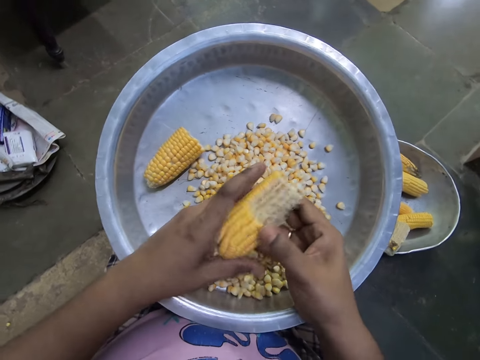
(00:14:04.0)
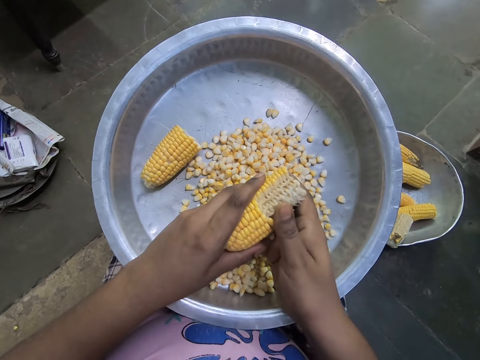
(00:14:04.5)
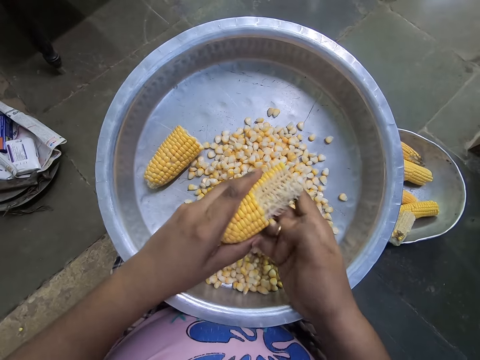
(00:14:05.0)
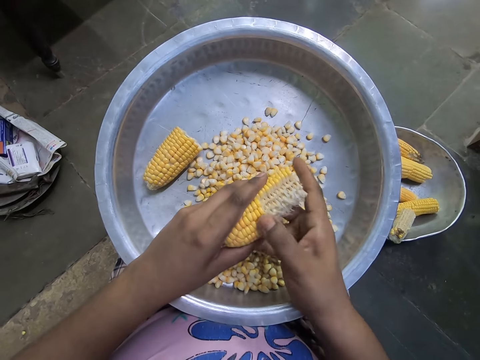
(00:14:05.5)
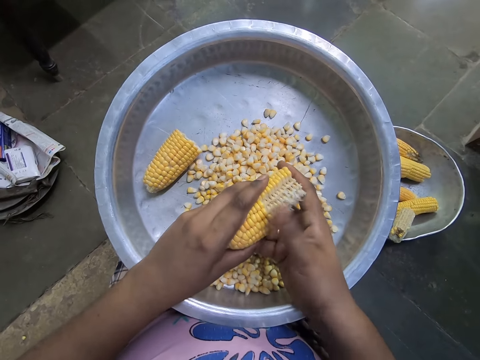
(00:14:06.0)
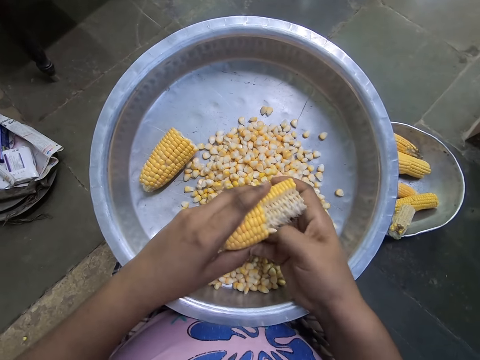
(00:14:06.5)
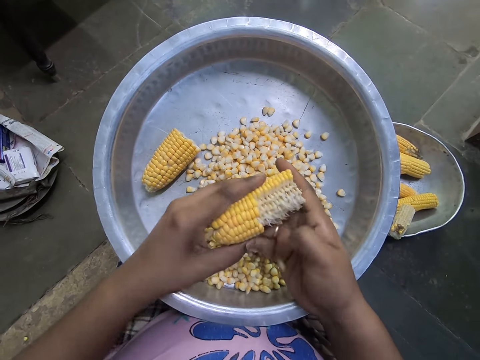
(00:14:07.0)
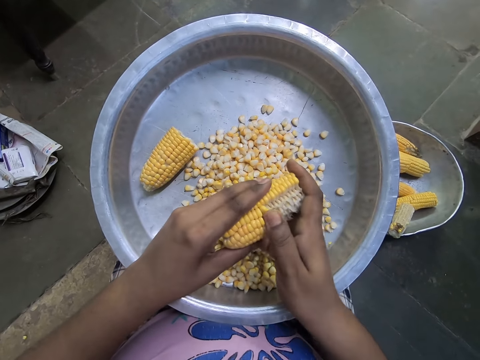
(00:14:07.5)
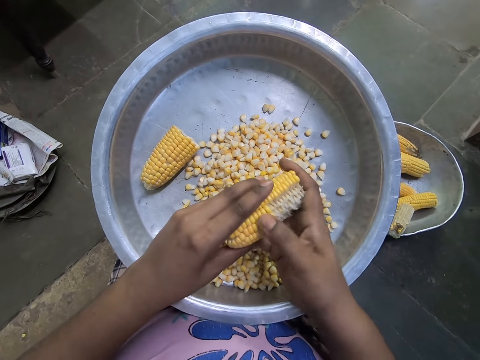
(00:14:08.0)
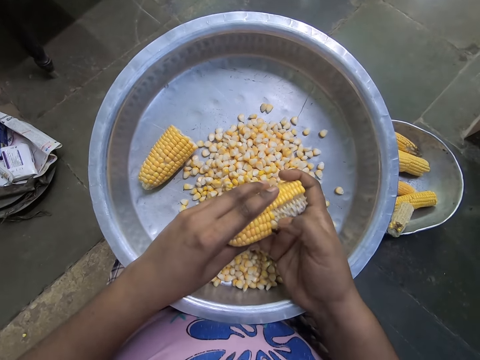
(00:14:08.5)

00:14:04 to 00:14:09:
The camera wearer shells corn from the corncob into the stainless tray on her lap with her right hand.

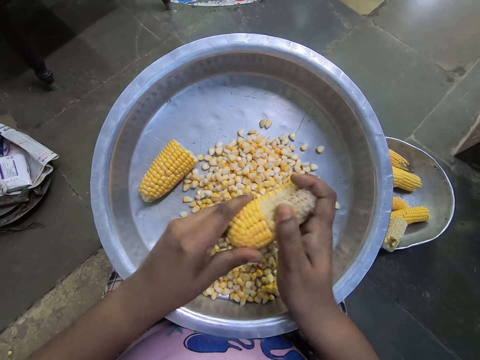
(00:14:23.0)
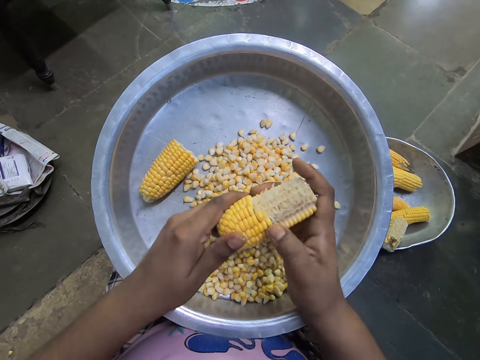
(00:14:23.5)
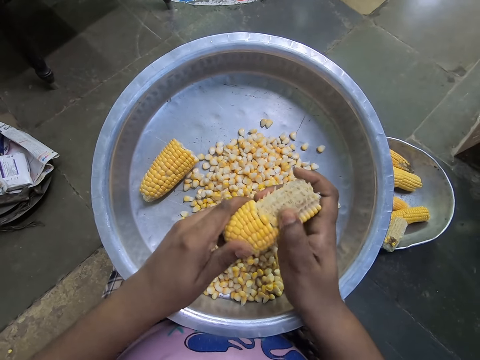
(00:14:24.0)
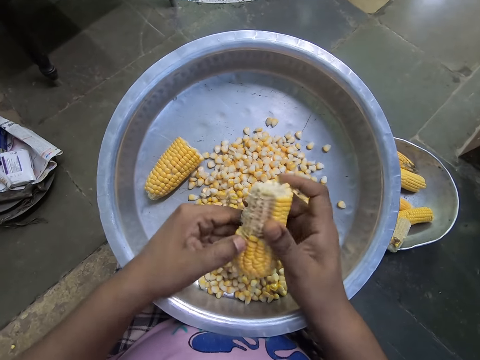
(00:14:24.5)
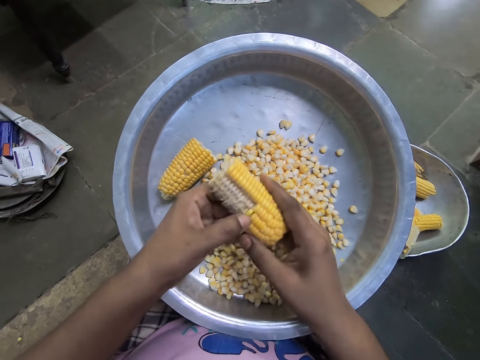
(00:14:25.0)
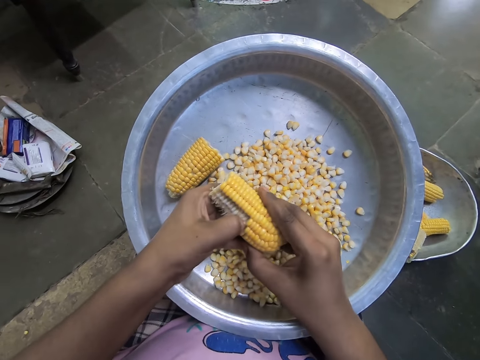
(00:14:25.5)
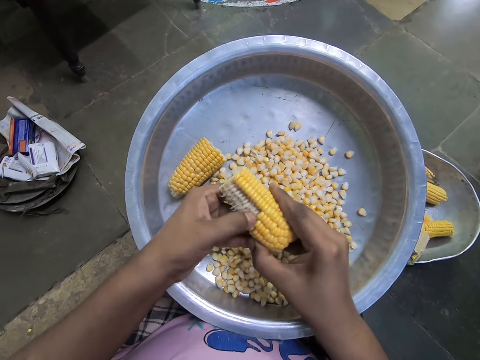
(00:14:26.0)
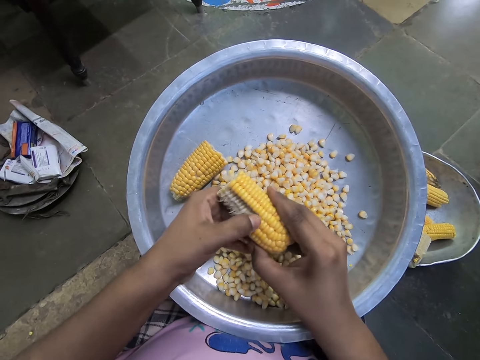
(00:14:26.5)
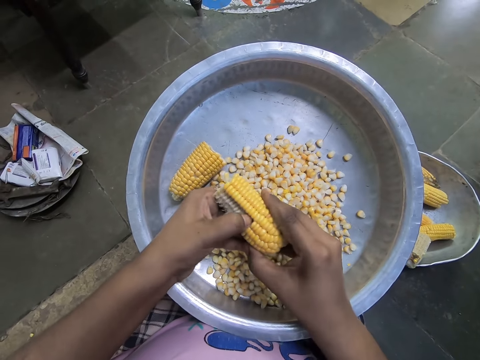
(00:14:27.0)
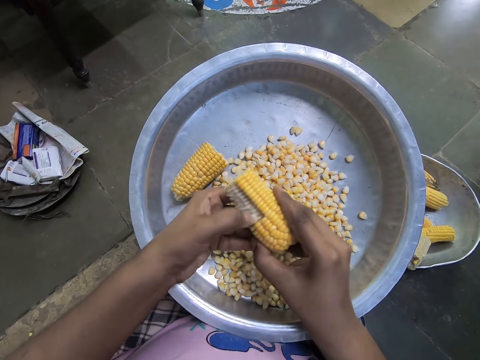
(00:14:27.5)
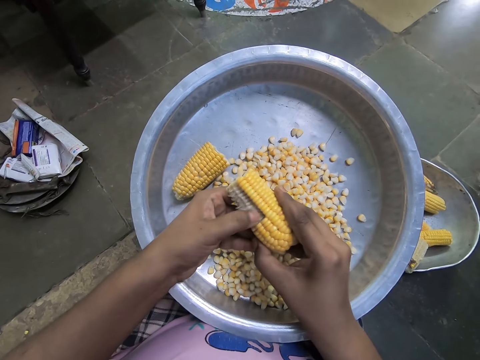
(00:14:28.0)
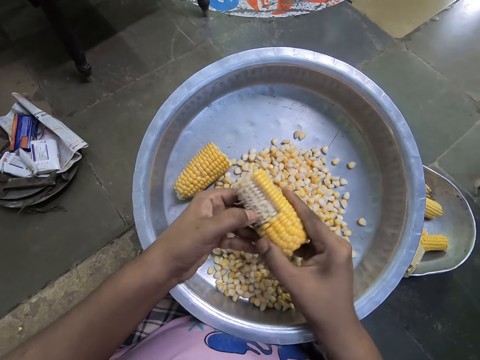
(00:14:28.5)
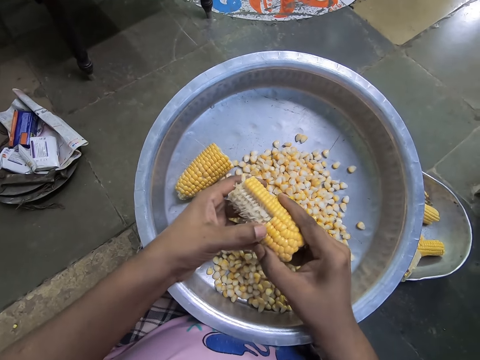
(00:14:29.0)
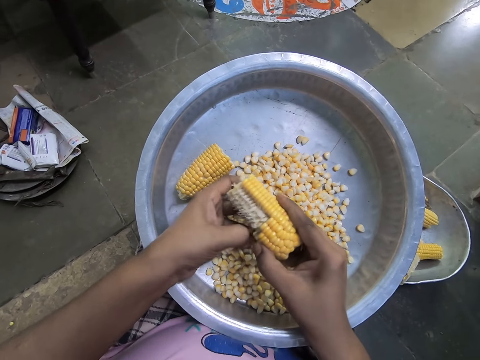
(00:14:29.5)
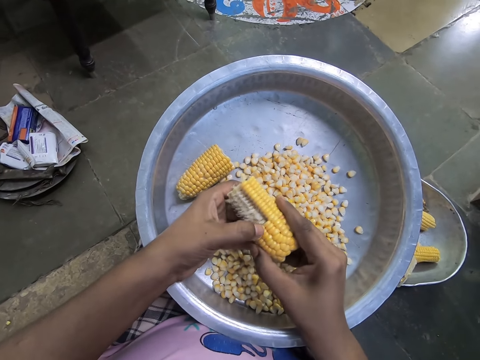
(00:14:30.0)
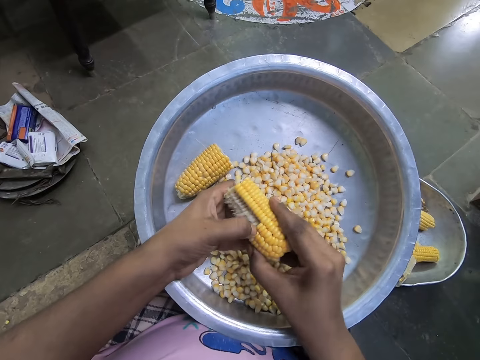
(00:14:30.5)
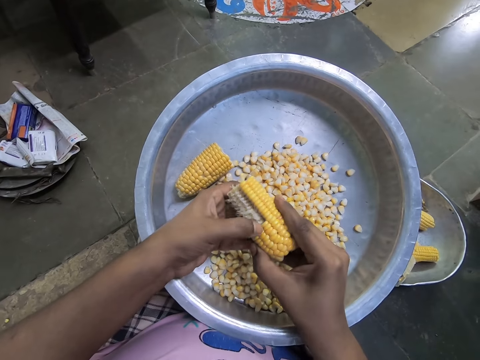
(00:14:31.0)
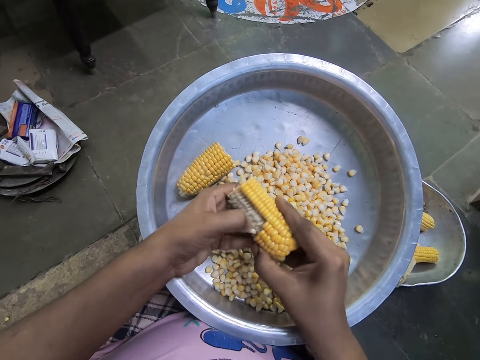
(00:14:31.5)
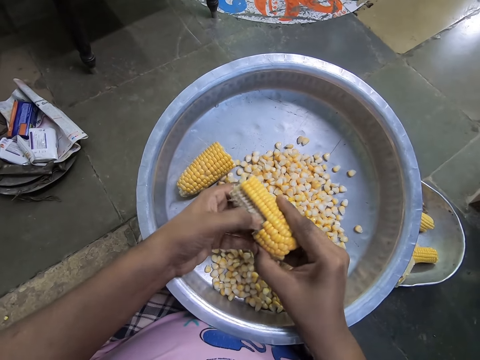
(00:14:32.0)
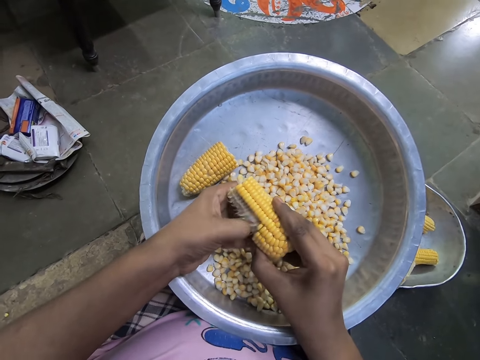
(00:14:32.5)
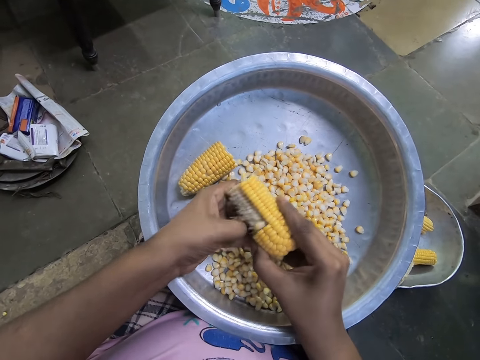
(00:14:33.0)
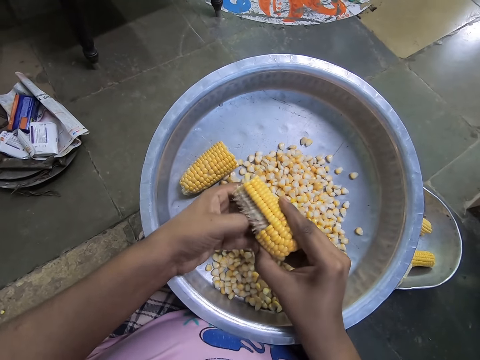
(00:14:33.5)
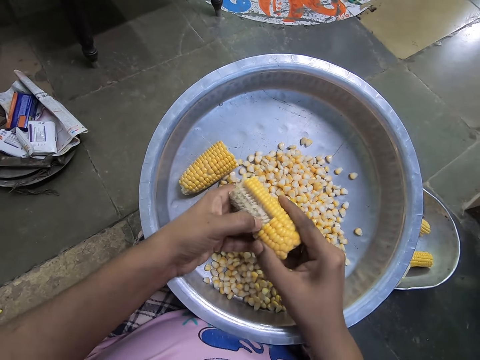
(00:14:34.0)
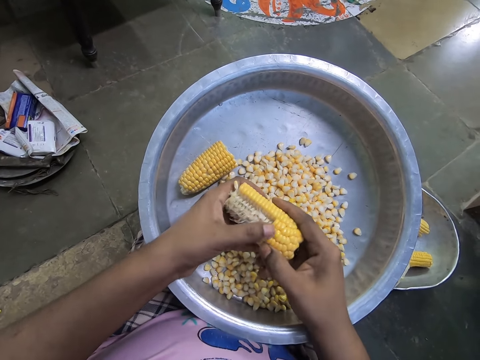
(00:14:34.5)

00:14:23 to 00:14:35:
The camera wearer rotates the corncob in her hands. She shells corn from the corncob into a stainless tray on her lap with her left hand.

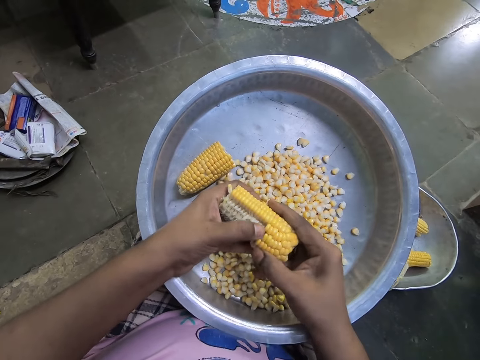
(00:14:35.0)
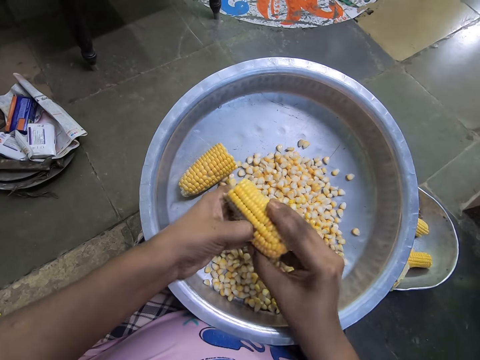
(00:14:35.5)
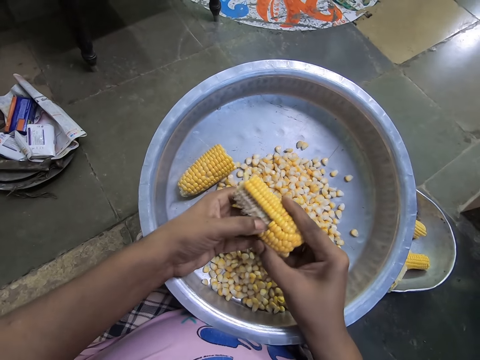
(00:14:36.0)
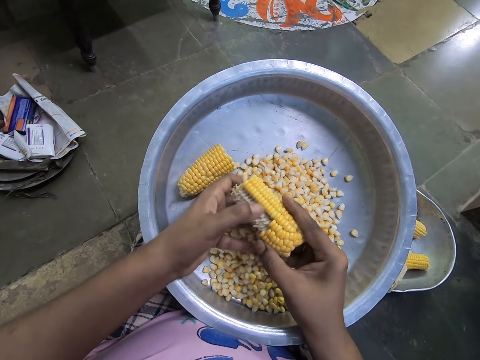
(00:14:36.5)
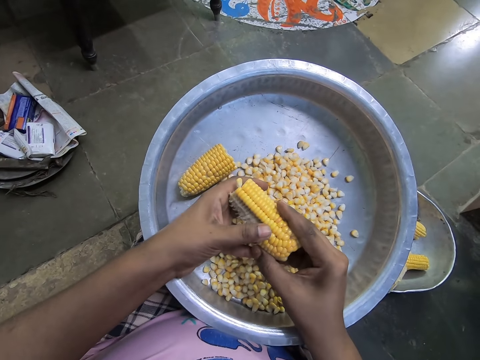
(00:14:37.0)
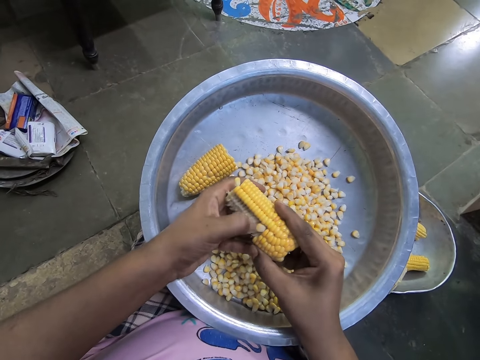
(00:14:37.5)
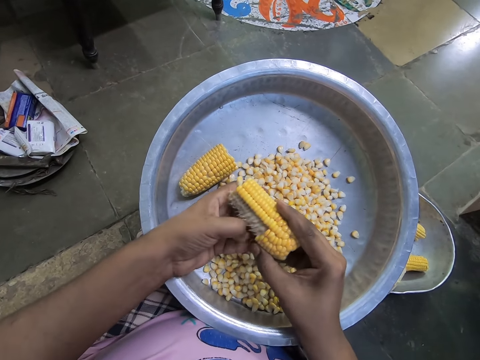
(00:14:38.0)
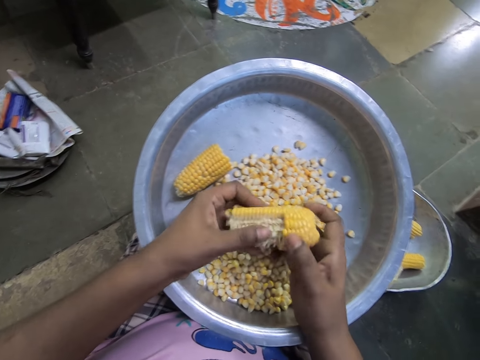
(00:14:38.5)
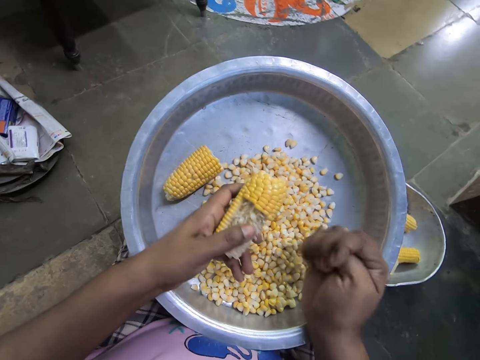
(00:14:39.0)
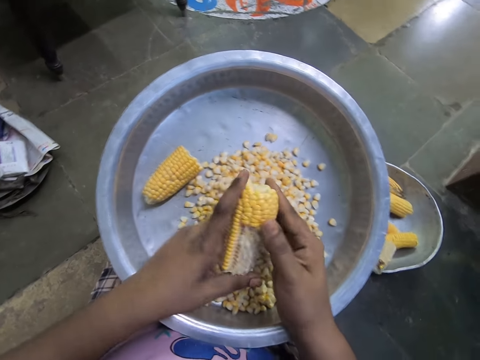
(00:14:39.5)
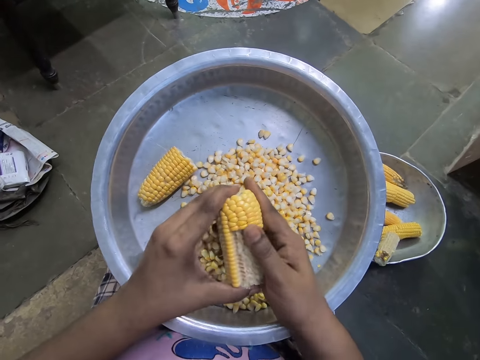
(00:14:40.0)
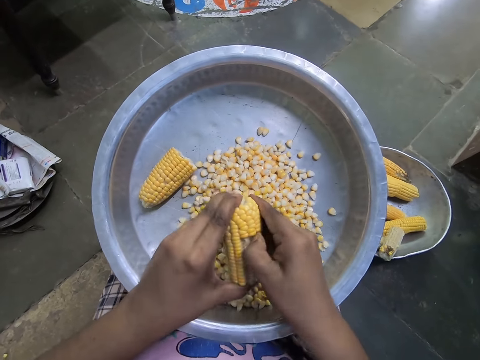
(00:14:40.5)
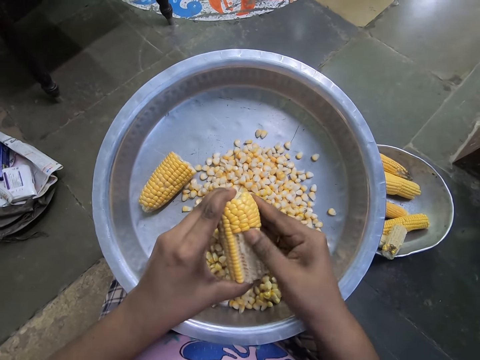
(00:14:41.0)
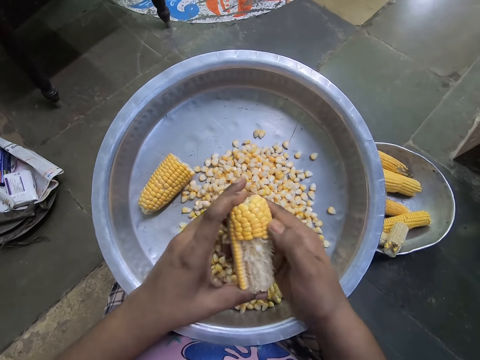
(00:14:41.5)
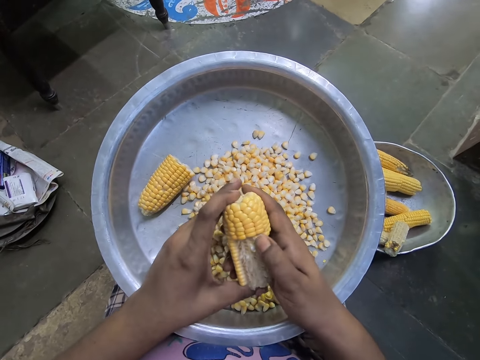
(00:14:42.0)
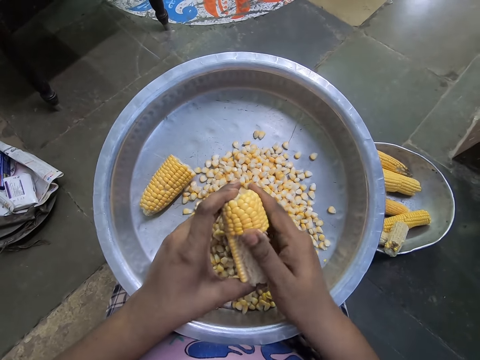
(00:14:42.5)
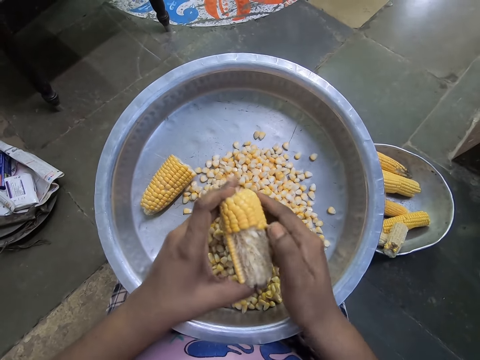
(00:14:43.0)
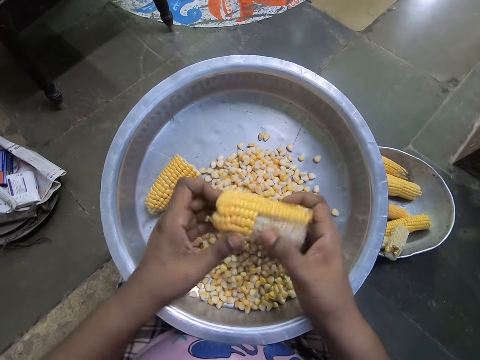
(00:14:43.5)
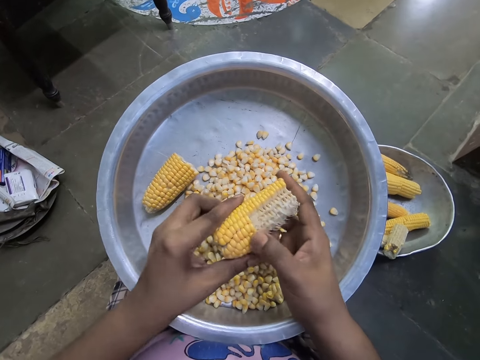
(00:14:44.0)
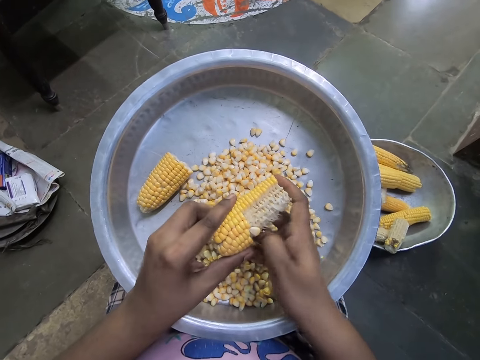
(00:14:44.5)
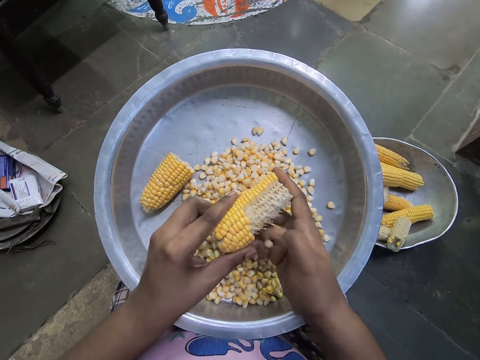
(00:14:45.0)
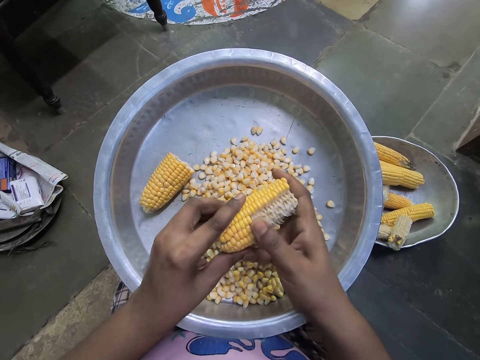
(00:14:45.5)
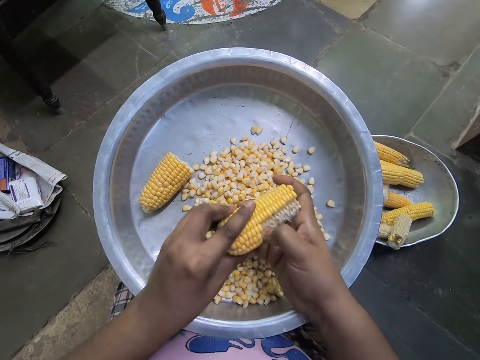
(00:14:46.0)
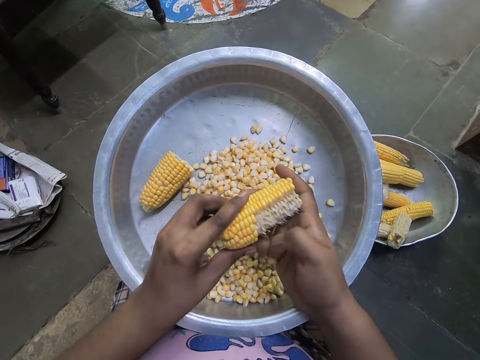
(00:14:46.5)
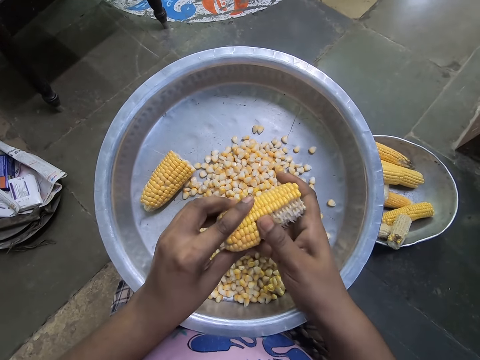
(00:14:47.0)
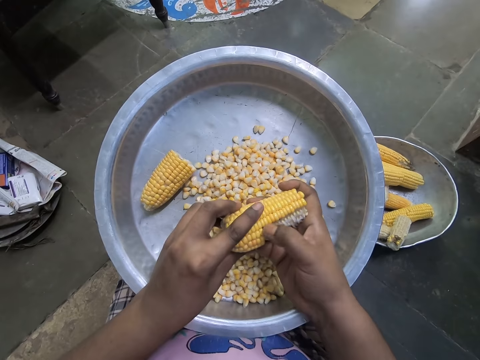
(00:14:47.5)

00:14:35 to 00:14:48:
The camera wearer rotates the corncob in her hands. She shells corn from the corncob into the stainless tray on her lap with her right hand. She rotates the corncob in her hands. She shells corn from the corncob into the stainless tray on her lap with her right hand.
